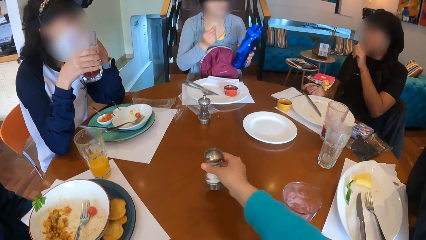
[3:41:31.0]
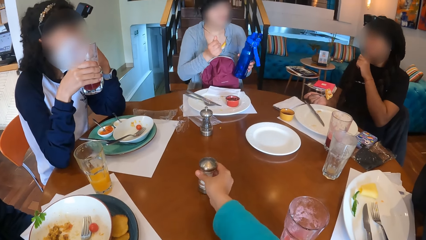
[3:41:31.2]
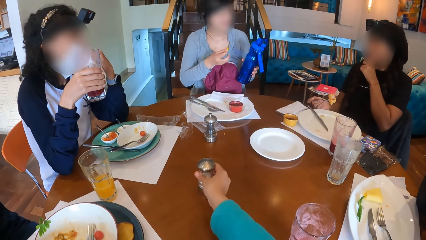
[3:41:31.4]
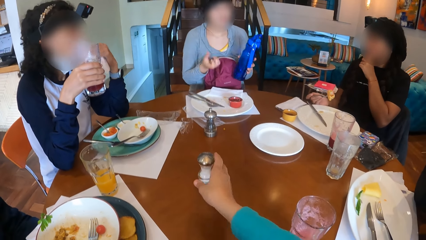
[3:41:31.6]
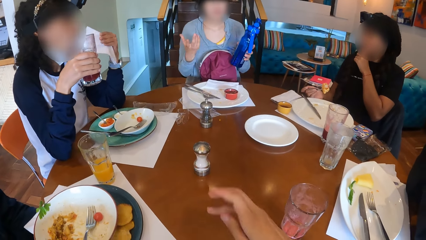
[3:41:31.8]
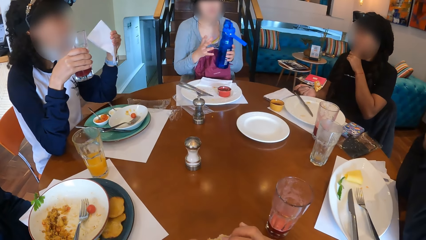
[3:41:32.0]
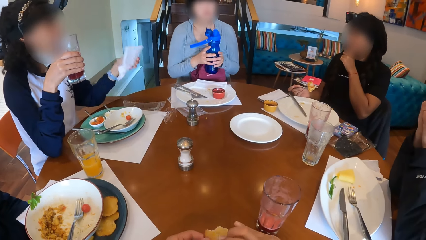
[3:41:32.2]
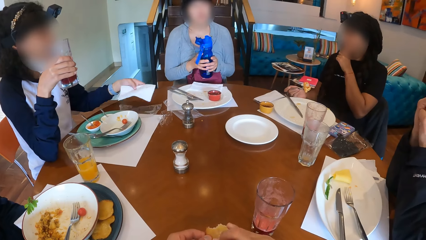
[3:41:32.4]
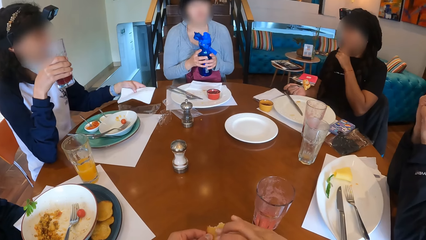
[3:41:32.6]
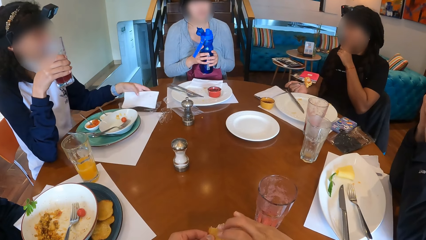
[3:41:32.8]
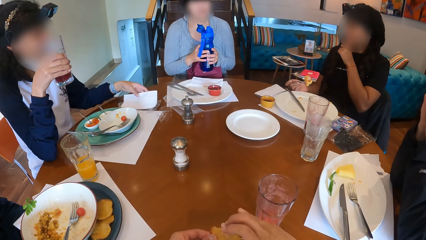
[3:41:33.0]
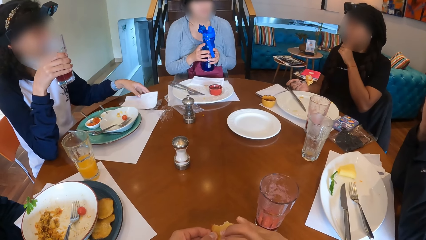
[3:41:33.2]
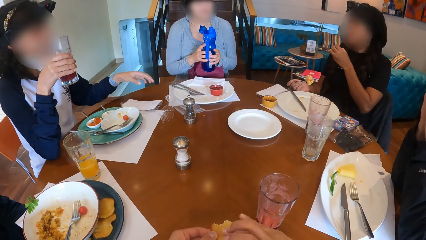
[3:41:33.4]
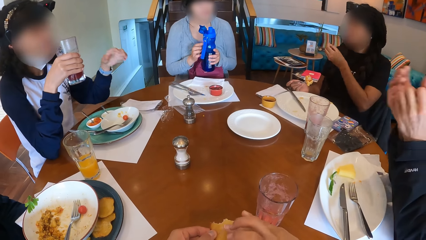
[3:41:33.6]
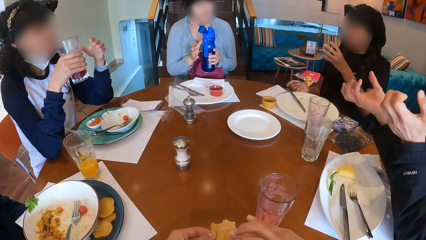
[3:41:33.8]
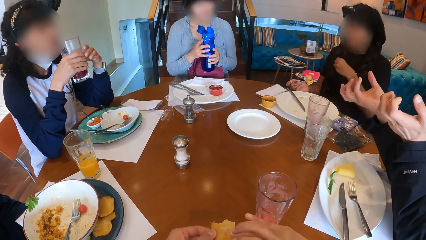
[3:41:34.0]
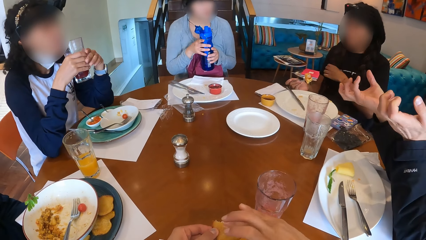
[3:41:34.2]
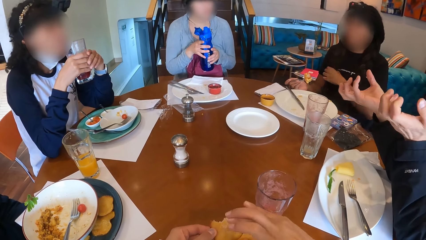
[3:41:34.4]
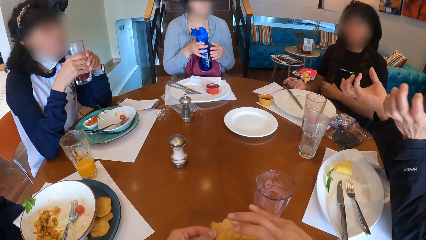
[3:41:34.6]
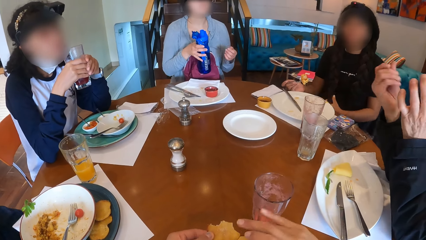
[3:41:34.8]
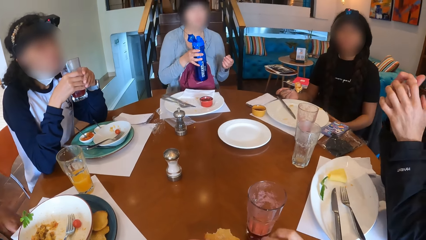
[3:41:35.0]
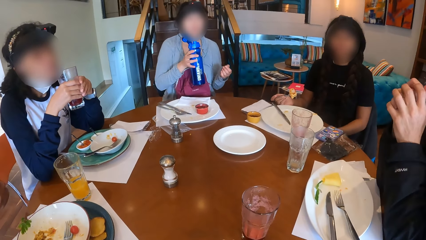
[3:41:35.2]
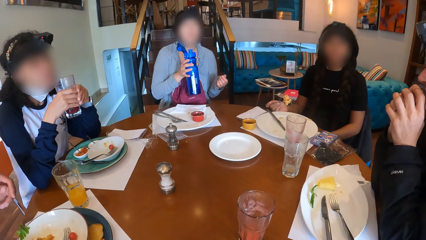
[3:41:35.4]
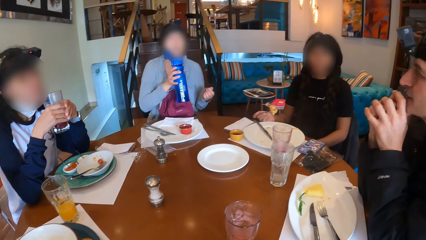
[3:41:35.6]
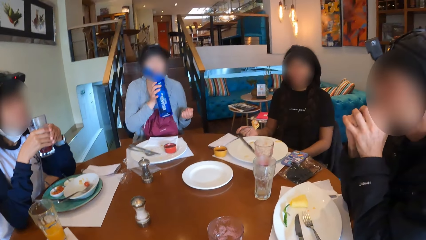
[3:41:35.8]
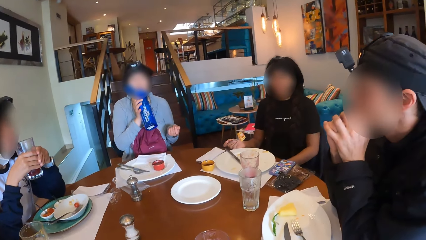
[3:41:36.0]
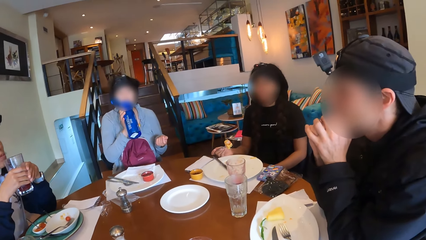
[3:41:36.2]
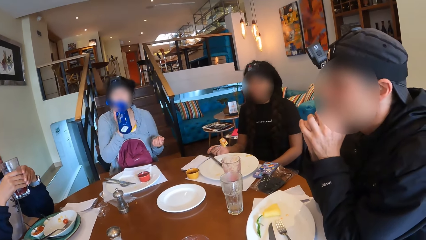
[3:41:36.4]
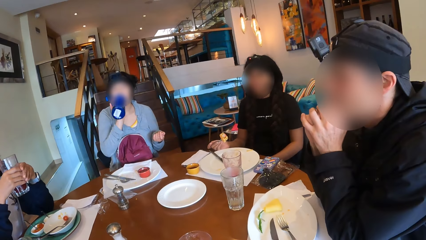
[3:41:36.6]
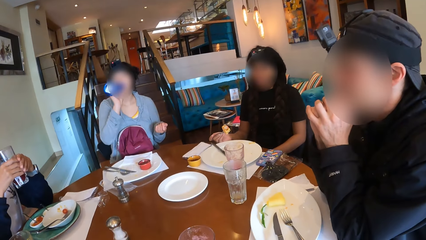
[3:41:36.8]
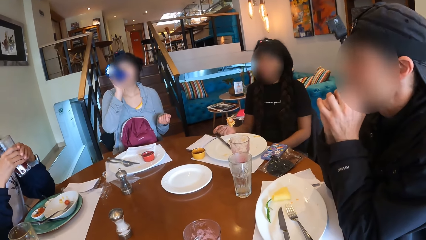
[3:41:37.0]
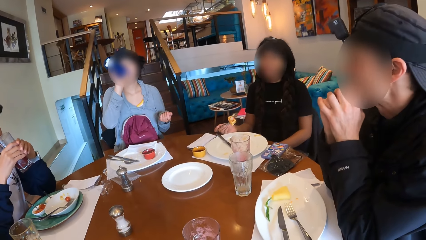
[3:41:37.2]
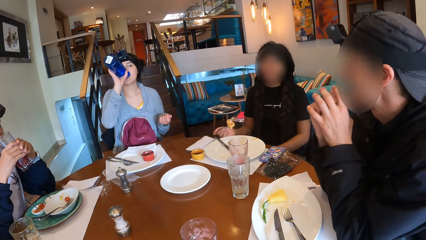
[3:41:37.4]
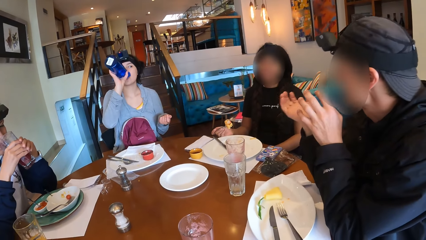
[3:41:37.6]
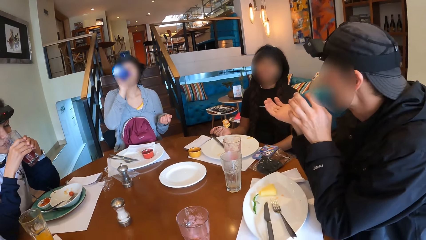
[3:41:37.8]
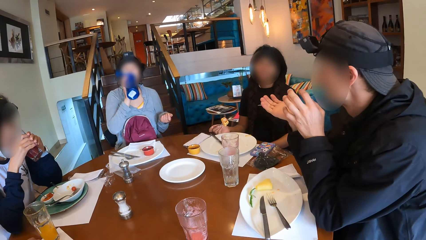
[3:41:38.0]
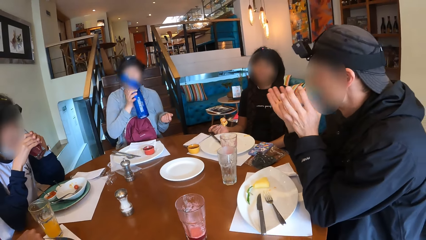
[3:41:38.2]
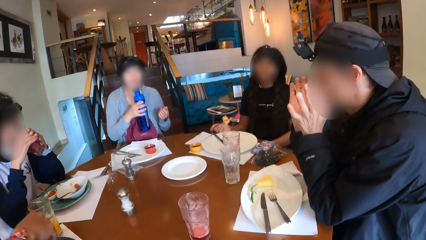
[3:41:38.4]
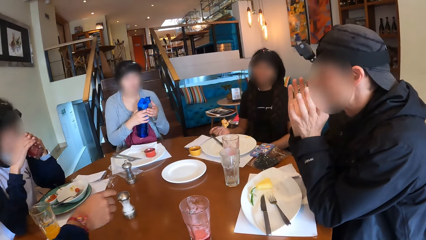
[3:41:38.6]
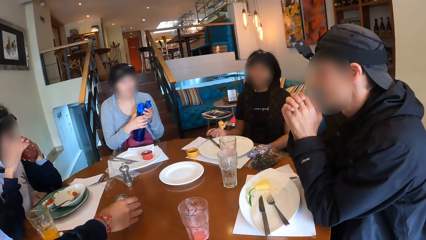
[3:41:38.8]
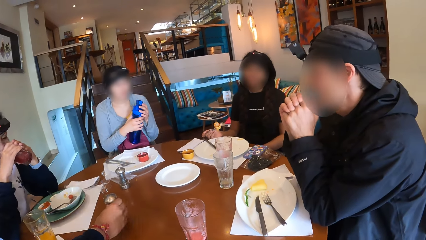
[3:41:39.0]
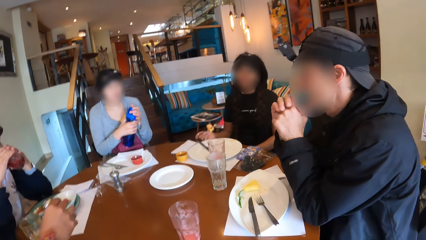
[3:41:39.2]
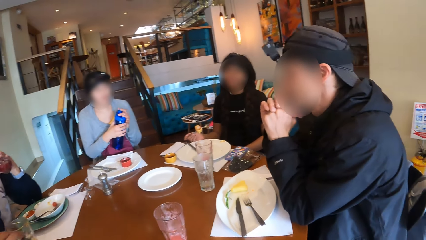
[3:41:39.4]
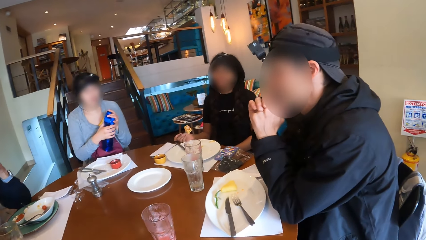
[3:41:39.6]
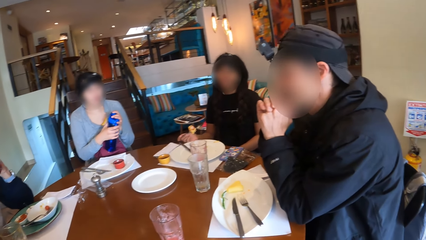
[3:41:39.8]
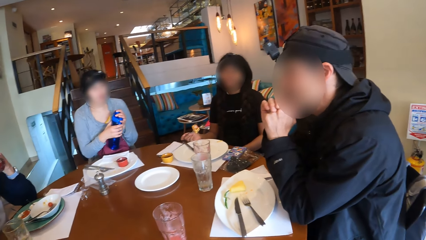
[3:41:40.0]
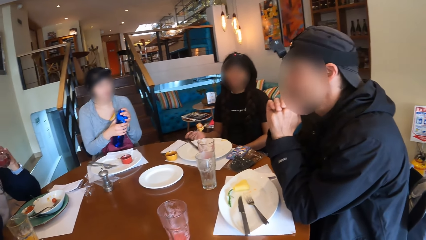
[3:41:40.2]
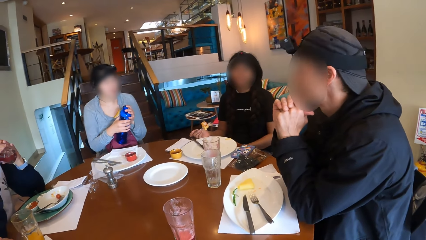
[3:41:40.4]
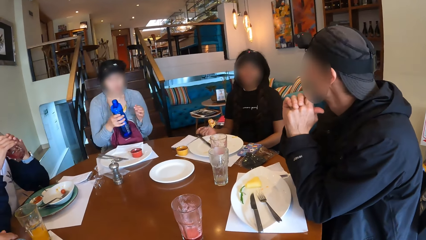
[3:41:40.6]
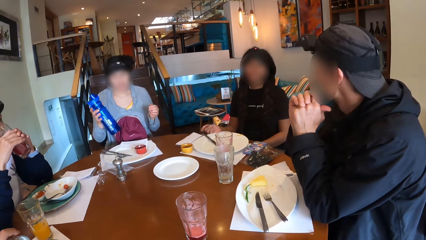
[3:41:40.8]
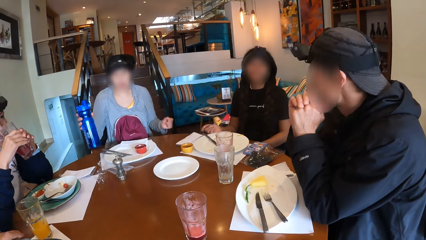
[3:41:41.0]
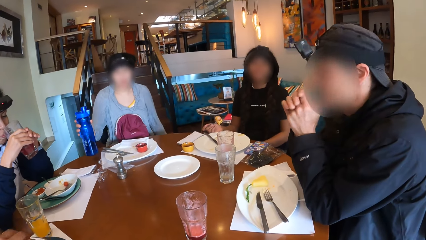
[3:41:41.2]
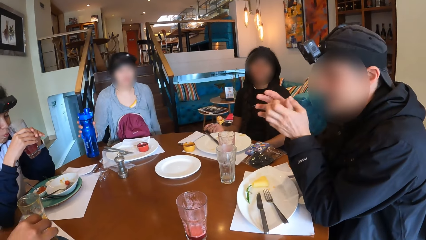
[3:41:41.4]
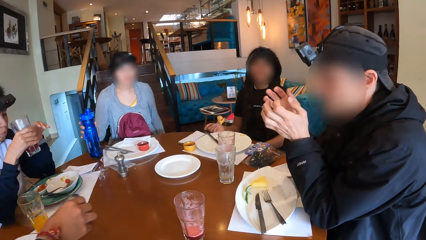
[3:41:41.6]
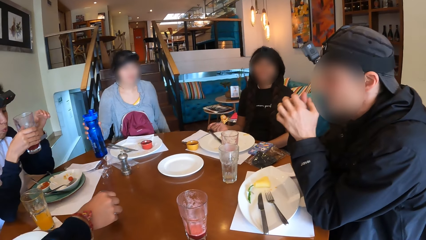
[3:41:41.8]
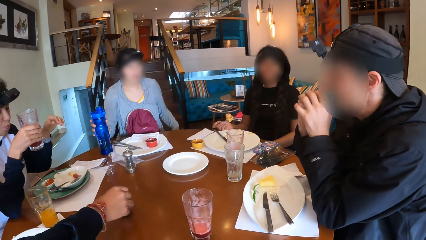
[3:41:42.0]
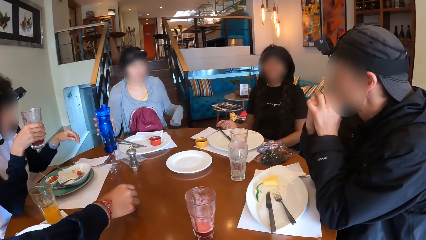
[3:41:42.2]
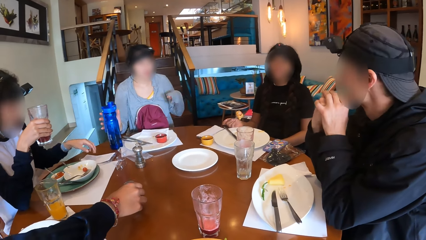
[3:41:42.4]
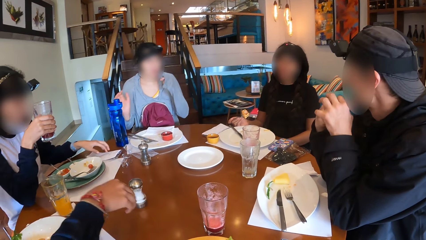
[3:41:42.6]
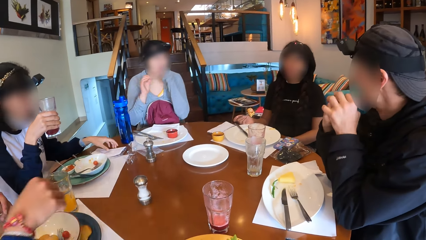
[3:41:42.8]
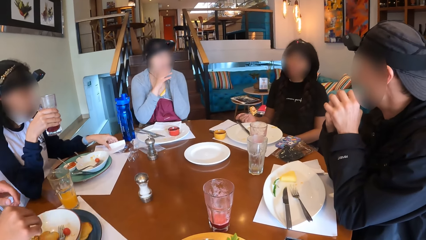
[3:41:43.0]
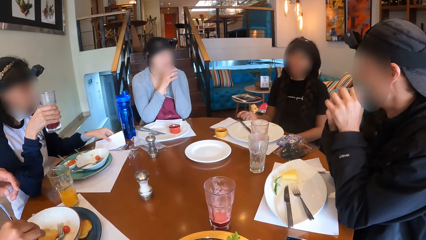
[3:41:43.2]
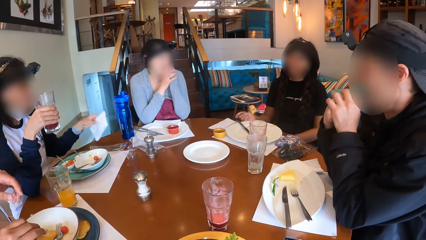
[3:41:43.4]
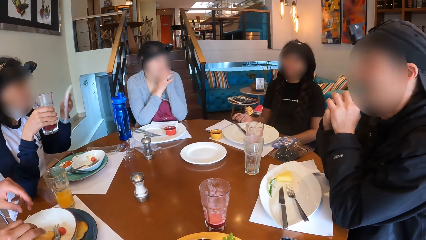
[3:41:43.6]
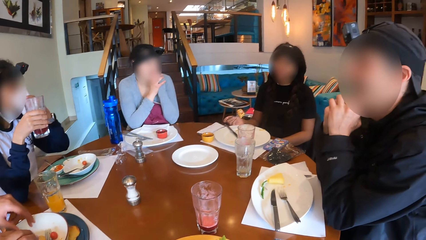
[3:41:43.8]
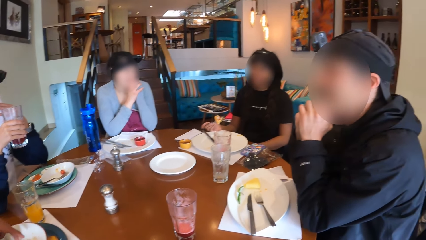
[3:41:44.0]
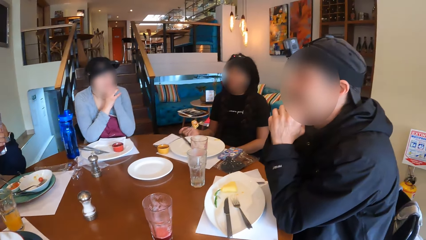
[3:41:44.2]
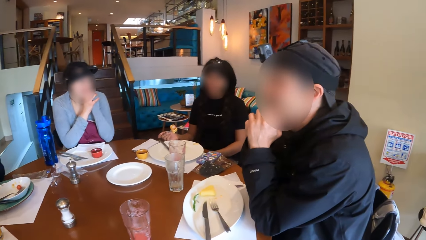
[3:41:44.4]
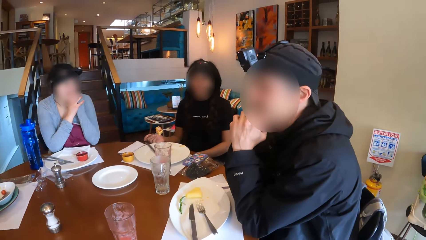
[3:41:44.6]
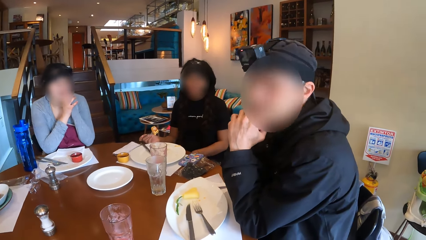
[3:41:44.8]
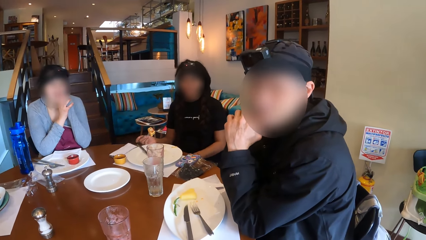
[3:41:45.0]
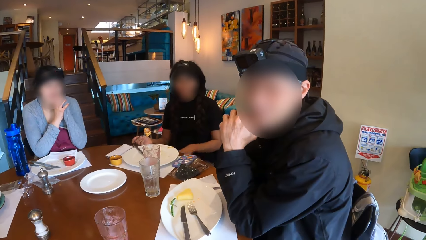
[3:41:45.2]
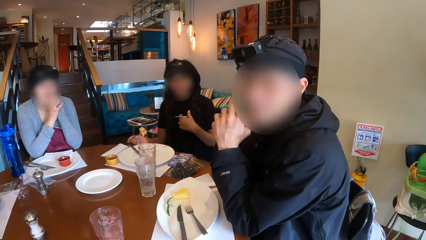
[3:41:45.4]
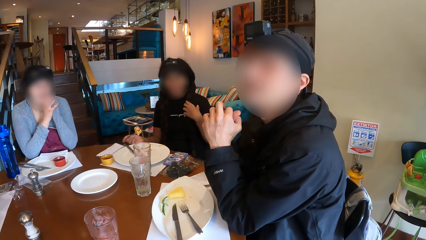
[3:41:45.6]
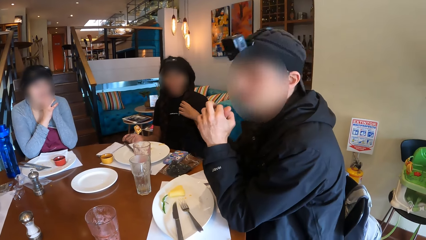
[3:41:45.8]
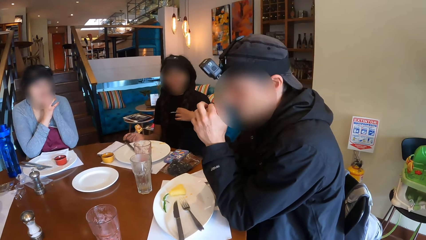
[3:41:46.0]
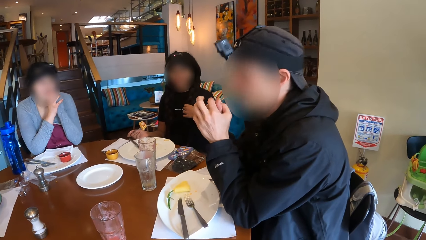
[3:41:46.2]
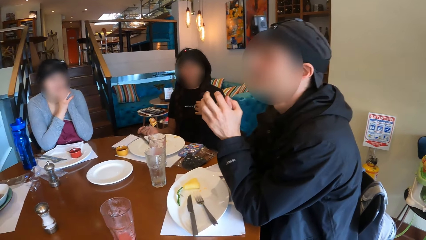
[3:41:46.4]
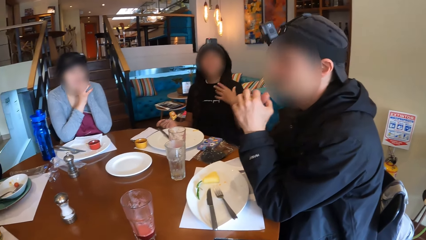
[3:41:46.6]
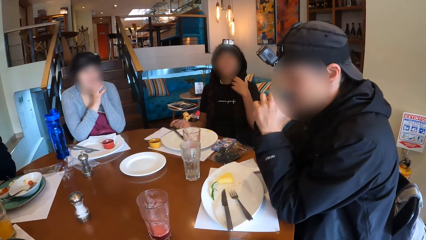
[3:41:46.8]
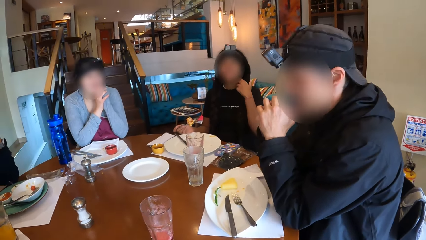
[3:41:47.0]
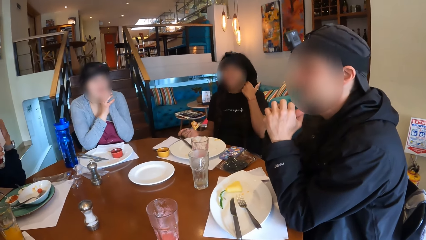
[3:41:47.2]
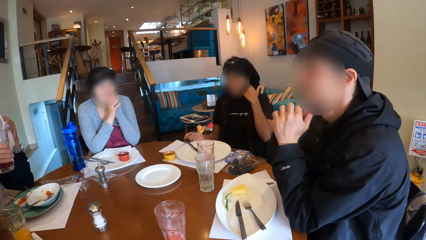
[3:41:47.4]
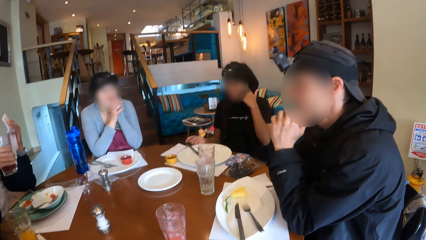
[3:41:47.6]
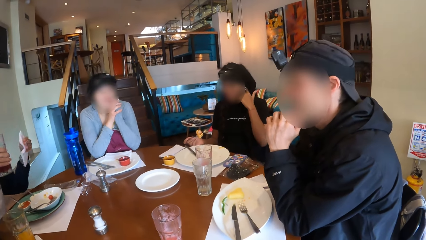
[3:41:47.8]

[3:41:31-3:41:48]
The camera wearer drops the table salt or salt container on the table with her right hand. She spreads the salt on her food with her right hand. A woman drops the tissue paper on the table with her left hand. A man places serviettes on the table. Another man gestures out with his hand. Another woman drinks from the water bottle. A third man picks up the table salt from the table with his right hand. The first woman drinks from the cup. The second woman closes the bottle. The third man sprinkles salt into his food from the salt container in his right hand. The second woman drops the water bottle on the table with her right hand. The third man drops the table salt on the table with his right hand. The second man gestures out with his hand. The first woman takes the tissue paper from the table with her left hand and wipes her mouth with the tissue paper in her right hand. The third man puts his hands into his food plate. The first man picks up the serviette. The camera wearer interacts with the second woman, the first woman, a third woman, the third man and another man at the table. The second man nods his head.
